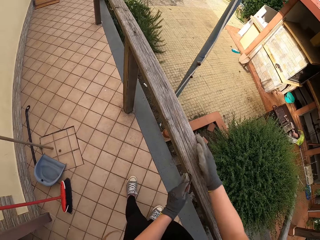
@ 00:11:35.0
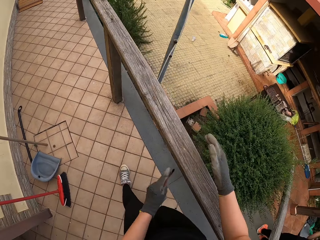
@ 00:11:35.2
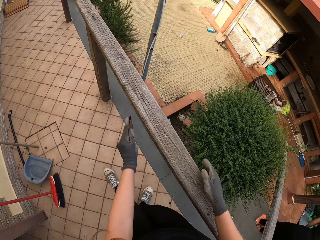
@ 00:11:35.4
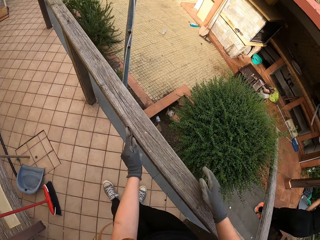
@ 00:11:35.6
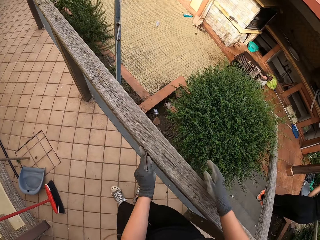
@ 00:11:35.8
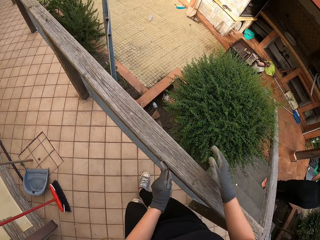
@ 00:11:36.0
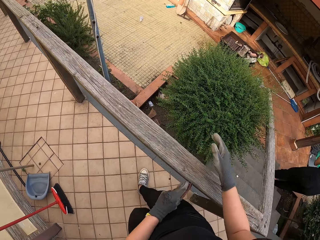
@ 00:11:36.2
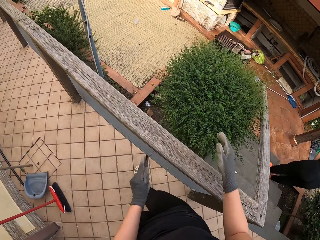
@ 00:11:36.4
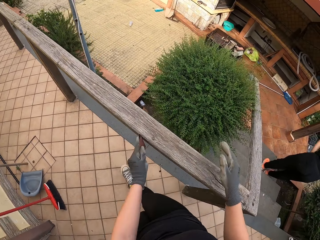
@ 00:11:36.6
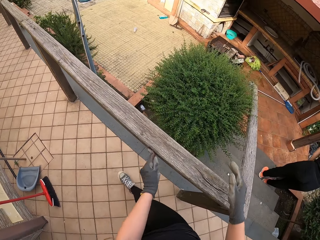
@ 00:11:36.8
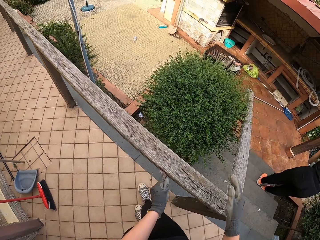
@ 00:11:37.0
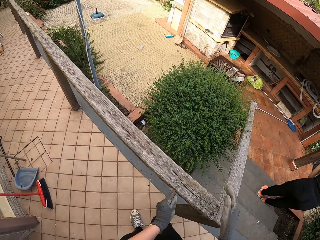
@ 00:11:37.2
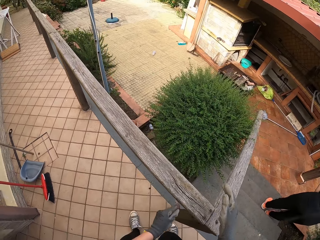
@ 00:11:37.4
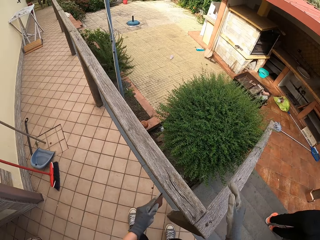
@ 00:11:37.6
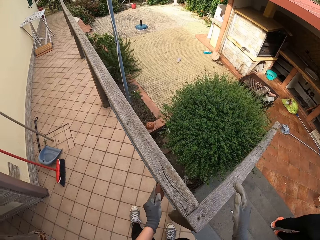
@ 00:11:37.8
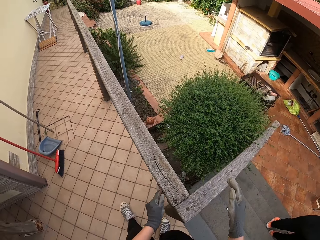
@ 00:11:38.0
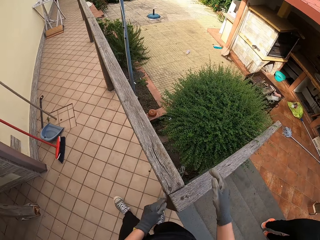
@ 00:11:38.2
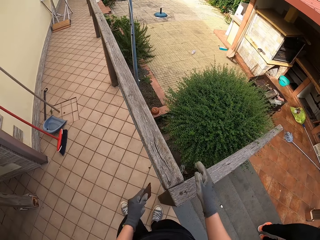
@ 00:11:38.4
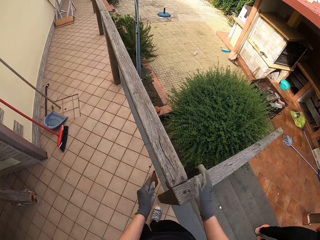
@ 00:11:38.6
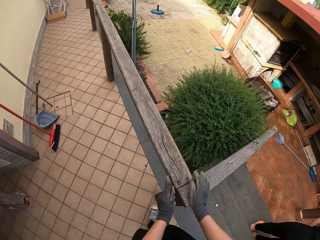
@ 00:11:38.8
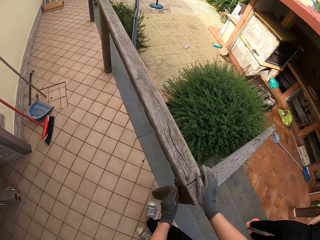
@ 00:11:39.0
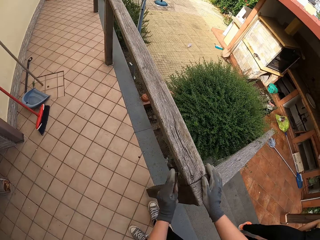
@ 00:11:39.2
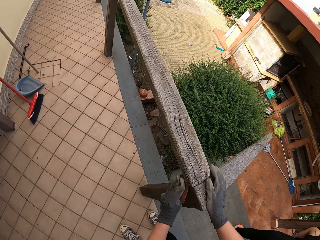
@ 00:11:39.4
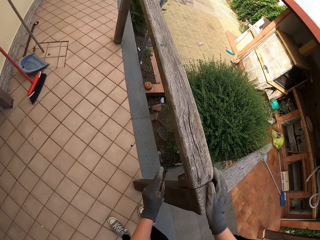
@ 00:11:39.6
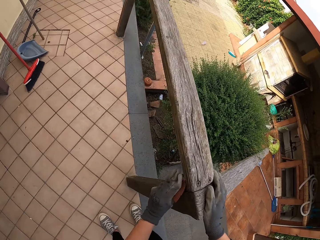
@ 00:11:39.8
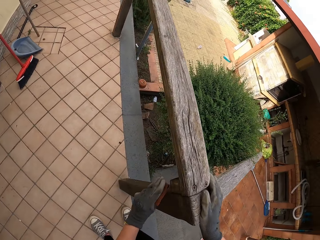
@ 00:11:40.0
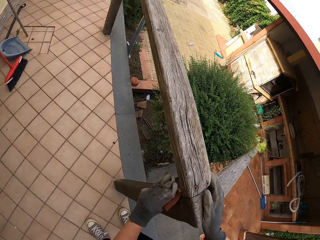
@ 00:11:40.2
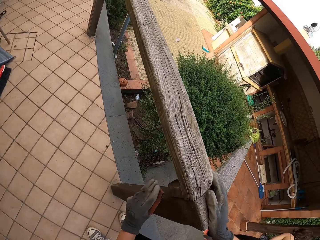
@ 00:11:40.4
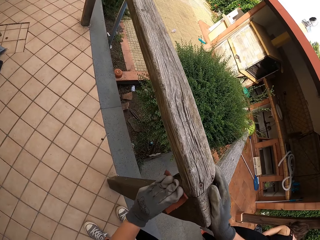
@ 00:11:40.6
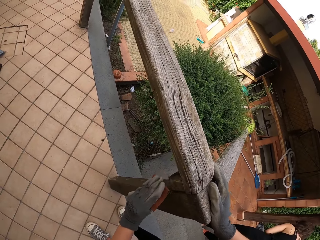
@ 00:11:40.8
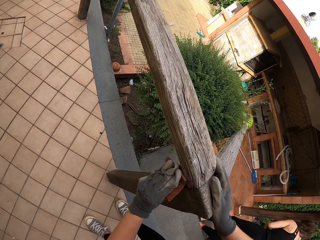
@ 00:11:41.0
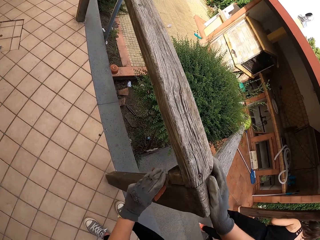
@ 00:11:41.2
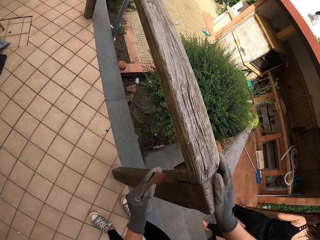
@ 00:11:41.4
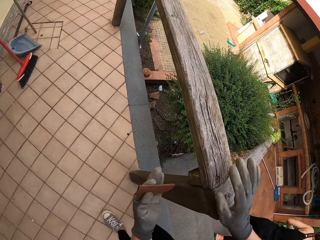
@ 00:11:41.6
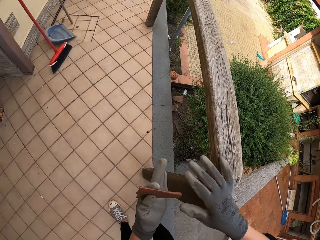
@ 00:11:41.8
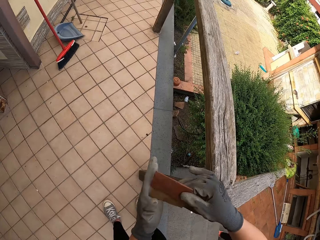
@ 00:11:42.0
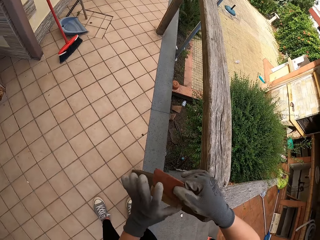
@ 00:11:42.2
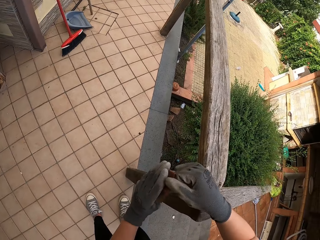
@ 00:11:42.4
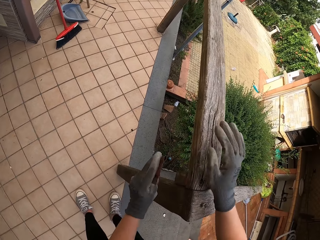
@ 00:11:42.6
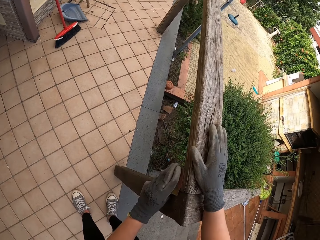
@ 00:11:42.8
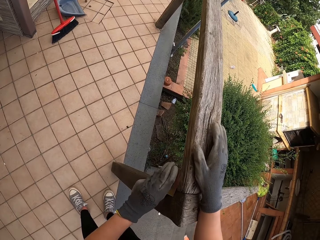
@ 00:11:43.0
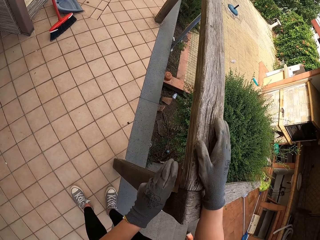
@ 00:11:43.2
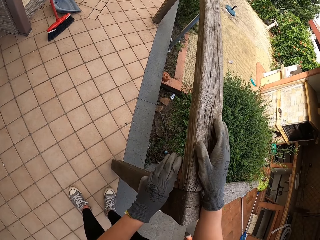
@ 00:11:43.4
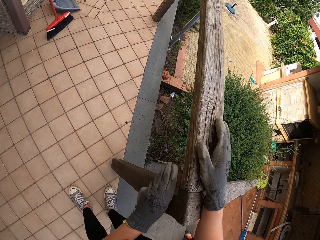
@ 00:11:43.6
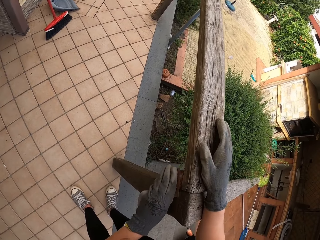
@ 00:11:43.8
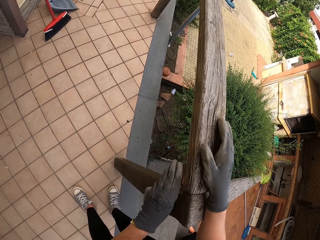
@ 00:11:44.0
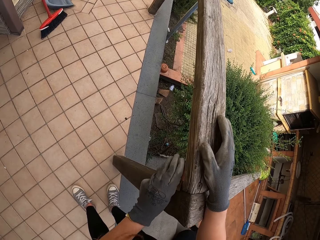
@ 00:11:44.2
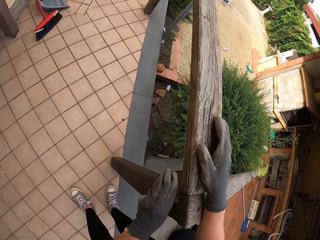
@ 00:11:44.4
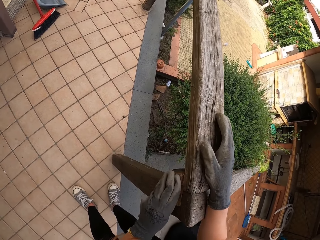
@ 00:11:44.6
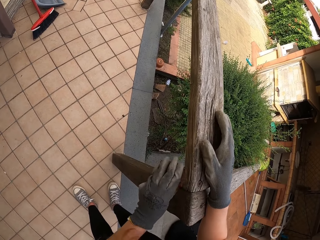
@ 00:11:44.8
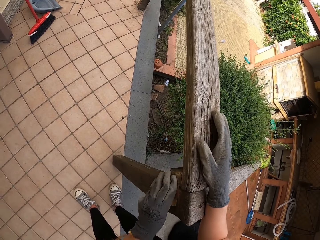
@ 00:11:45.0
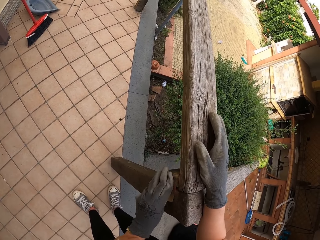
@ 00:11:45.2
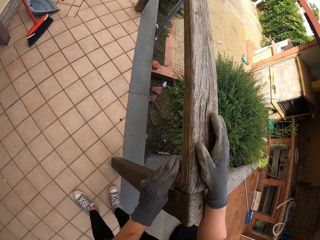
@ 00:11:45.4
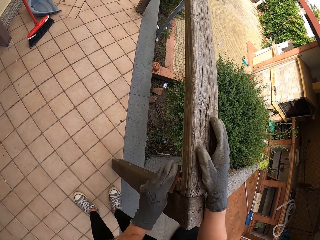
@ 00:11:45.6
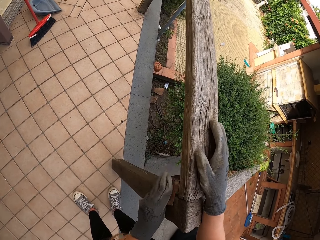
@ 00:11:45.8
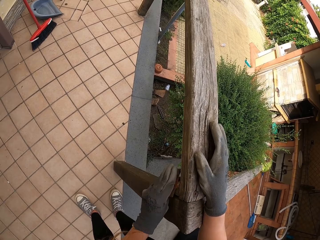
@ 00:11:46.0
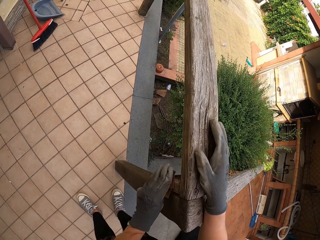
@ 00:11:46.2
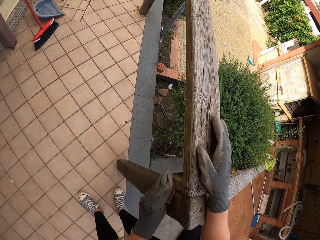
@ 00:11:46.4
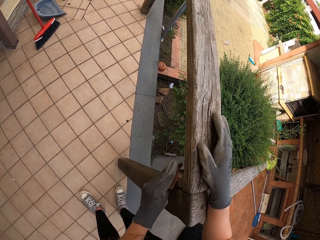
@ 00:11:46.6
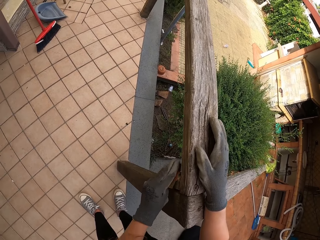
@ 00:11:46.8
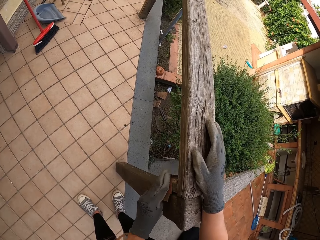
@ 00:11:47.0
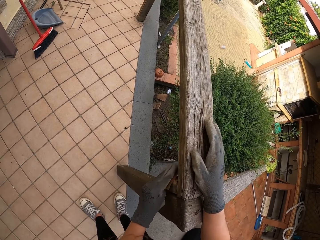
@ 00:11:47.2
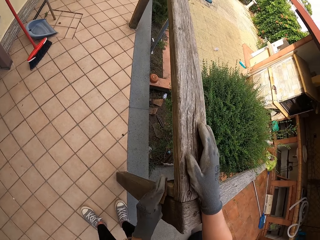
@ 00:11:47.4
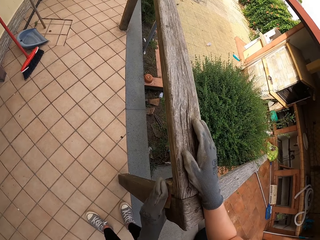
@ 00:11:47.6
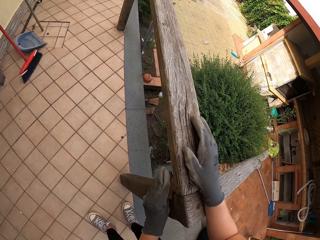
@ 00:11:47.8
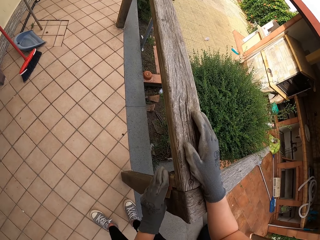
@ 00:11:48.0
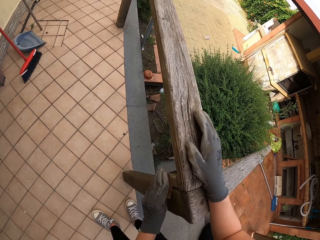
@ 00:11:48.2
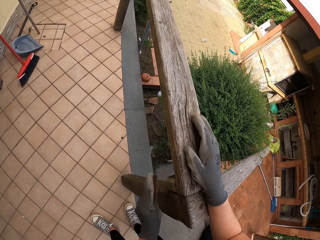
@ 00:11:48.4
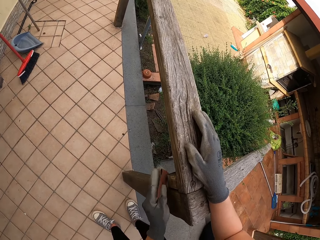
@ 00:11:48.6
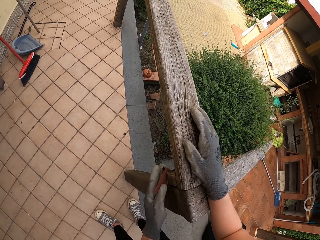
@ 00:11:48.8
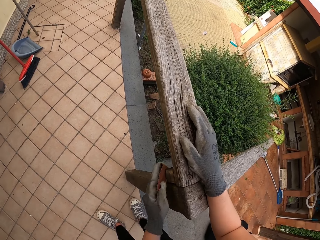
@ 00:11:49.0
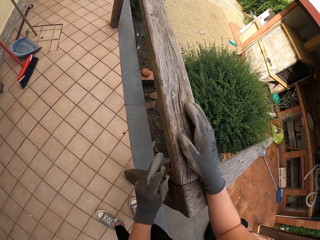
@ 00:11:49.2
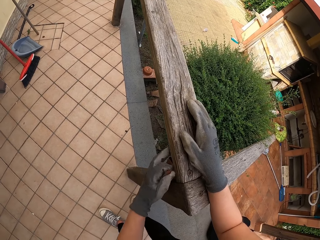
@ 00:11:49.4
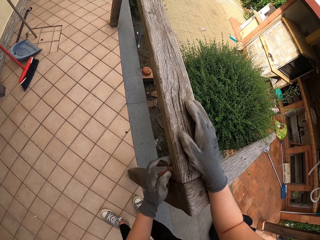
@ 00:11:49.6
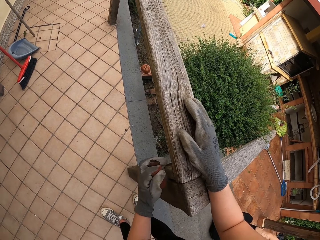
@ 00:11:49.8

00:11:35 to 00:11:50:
The camera wearer changes the position of the sandpaper in her hands. She smoothens the wood with the sandpaper.

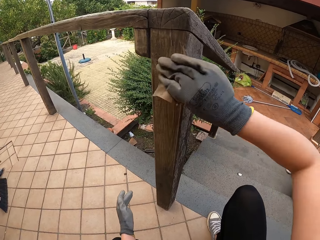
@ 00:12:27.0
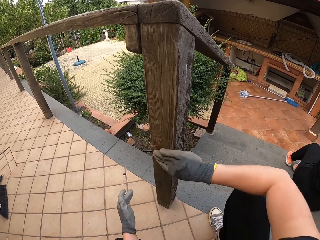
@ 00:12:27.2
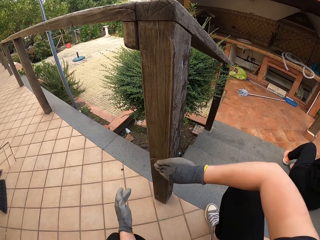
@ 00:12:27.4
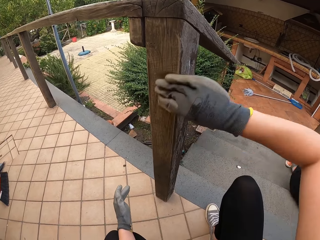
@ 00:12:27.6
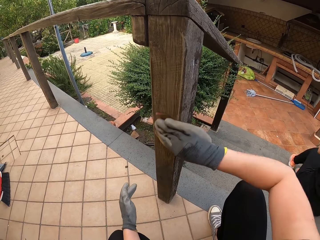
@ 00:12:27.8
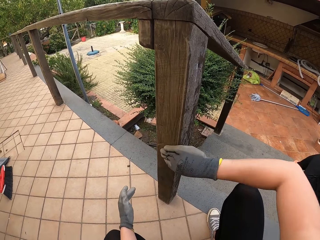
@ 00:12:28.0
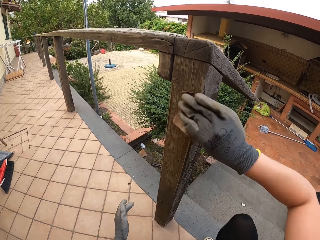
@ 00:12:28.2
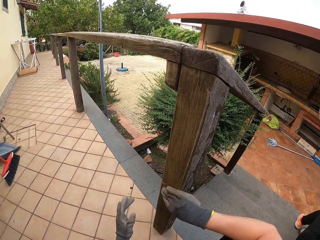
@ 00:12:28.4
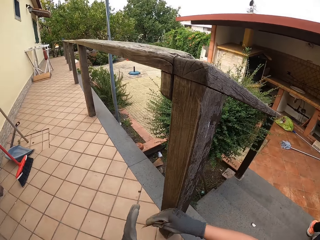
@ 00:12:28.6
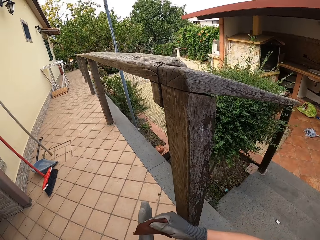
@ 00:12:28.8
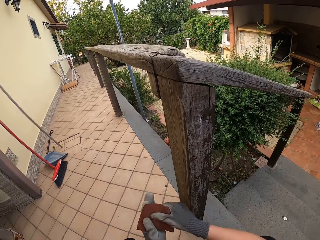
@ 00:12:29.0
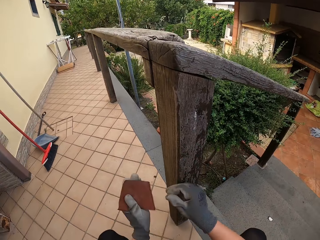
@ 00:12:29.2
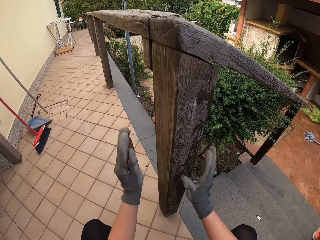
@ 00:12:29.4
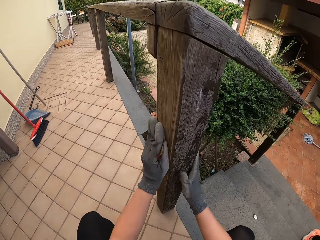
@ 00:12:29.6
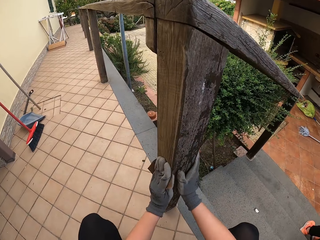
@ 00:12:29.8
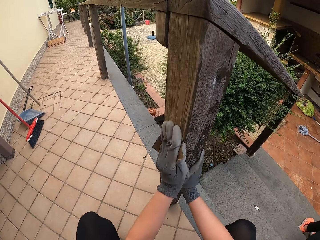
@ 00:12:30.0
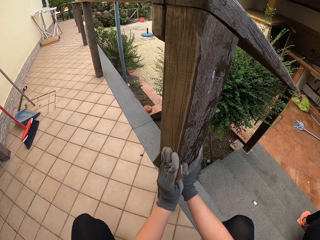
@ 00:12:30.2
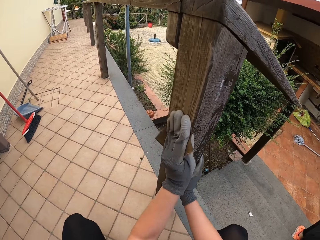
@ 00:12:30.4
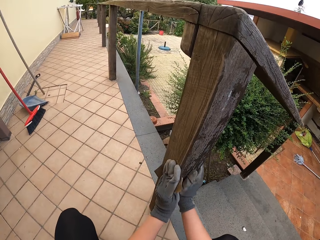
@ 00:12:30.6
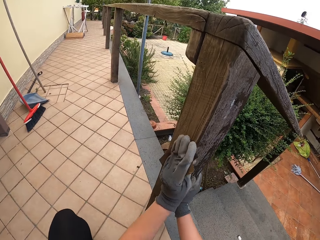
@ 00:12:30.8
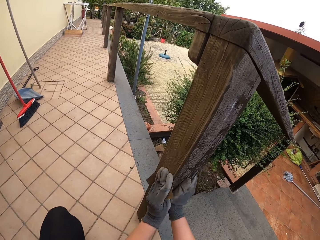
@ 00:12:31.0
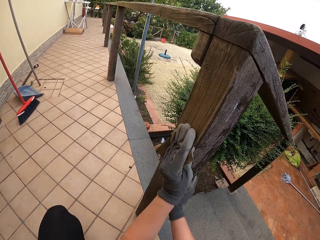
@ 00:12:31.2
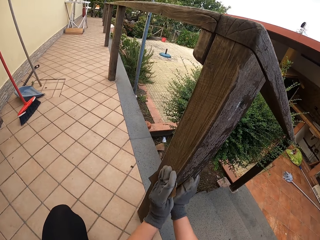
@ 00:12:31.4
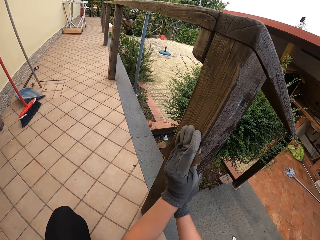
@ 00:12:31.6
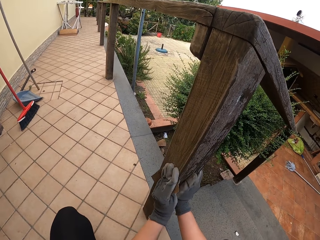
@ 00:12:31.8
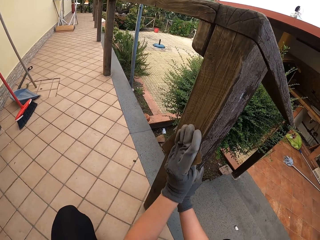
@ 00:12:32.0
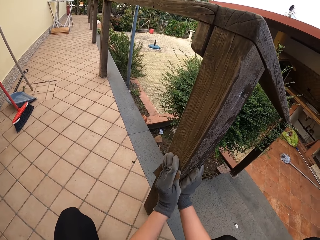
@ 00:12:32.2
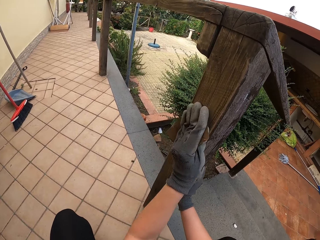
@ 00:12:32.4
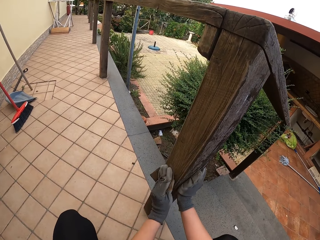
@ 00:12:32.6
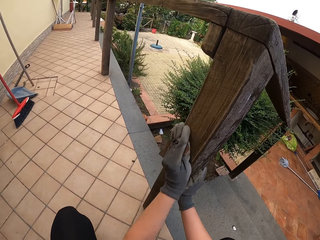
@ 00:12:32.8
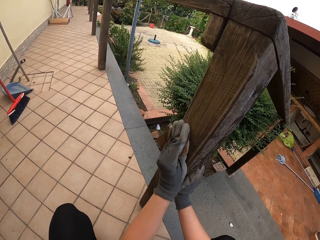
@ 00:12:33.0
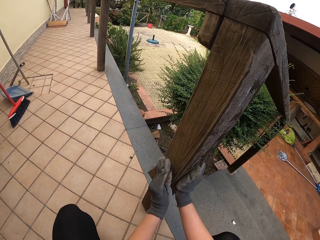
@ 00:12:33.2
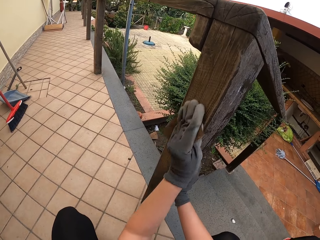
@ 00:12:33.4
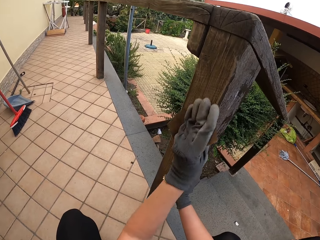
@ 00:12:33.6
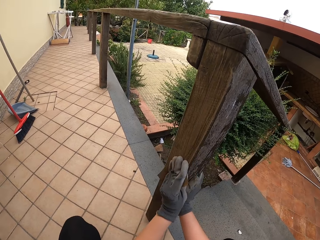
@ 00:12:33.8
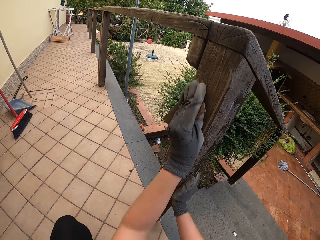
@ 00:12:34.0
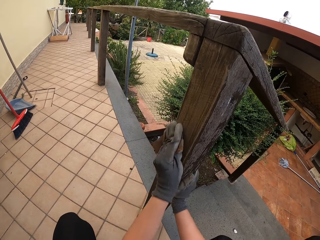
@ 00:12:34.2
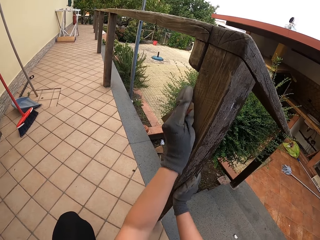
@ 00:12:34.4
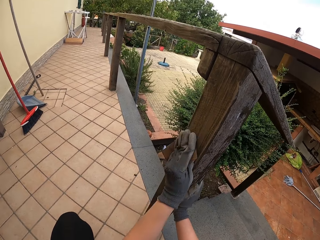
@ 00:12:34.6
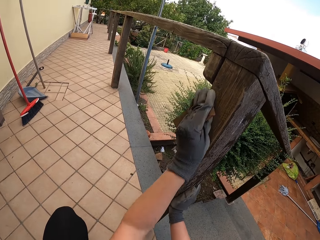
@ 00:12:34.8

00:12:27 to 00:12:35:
The camera wearer puts the sandpaper on the left hand. They sand the rail with the left hand.
